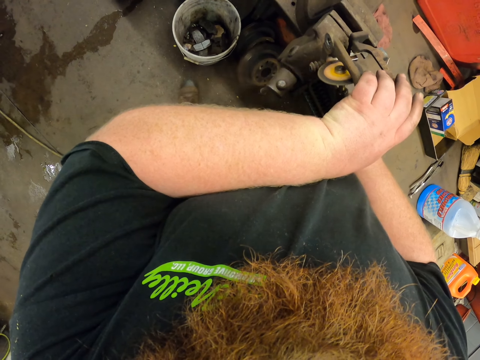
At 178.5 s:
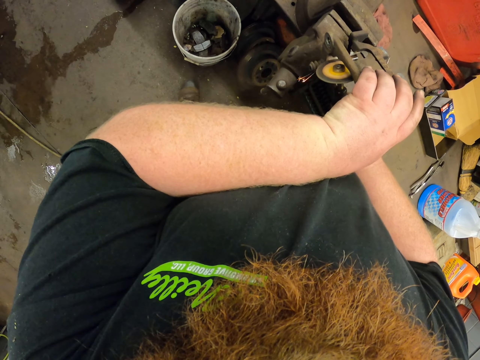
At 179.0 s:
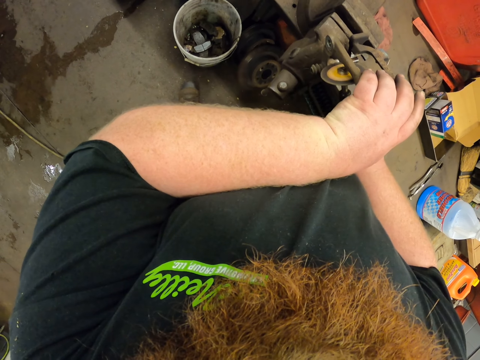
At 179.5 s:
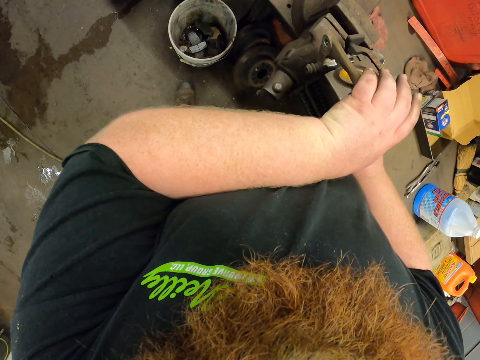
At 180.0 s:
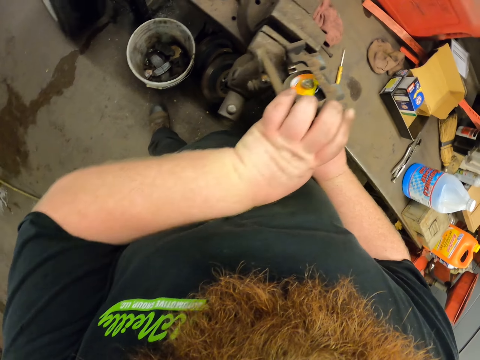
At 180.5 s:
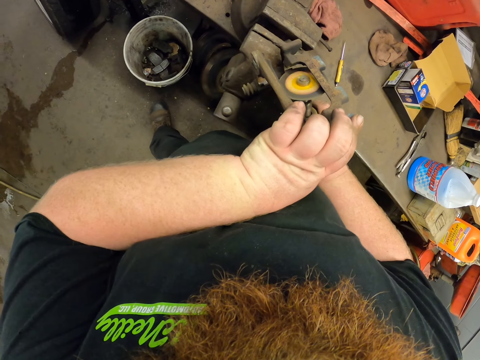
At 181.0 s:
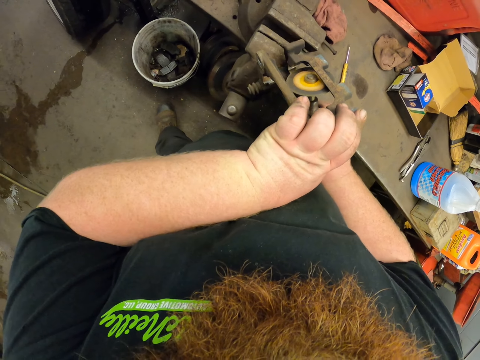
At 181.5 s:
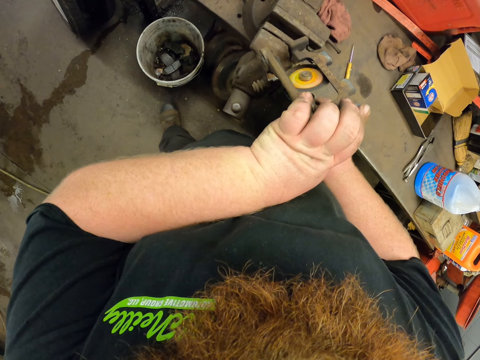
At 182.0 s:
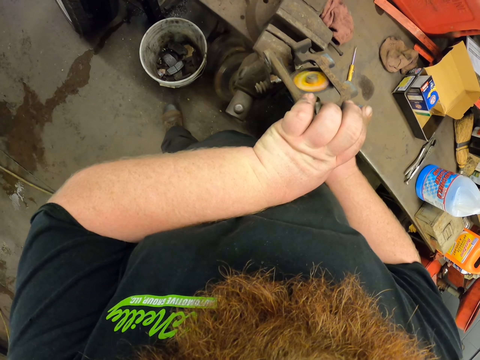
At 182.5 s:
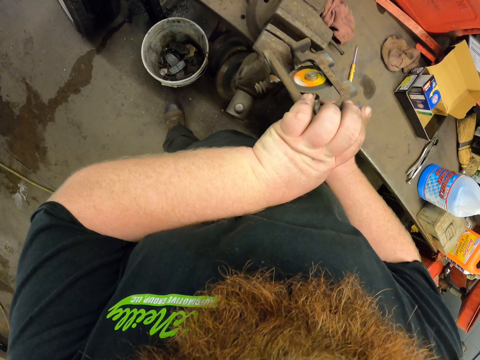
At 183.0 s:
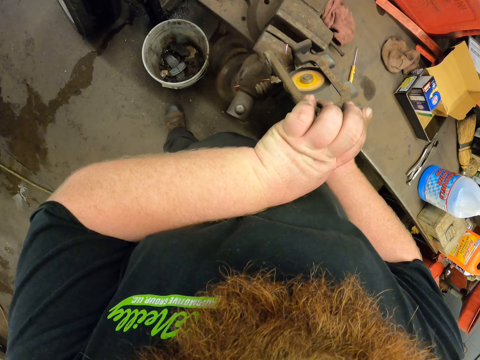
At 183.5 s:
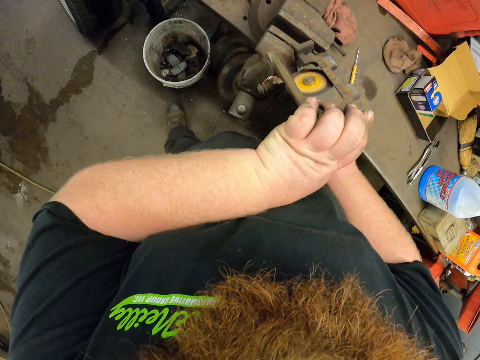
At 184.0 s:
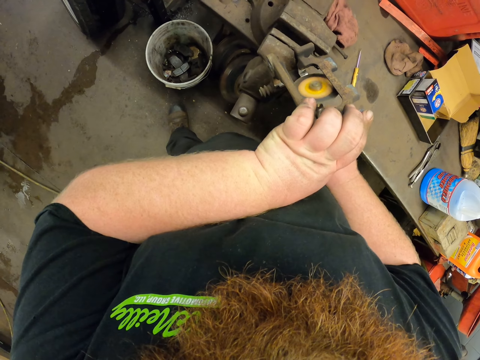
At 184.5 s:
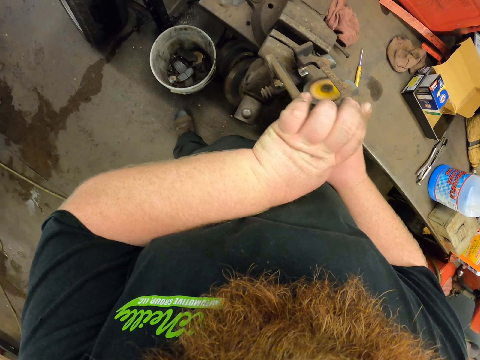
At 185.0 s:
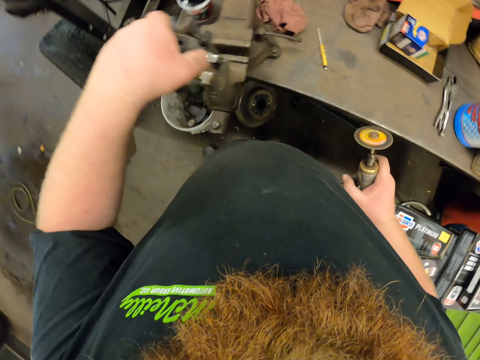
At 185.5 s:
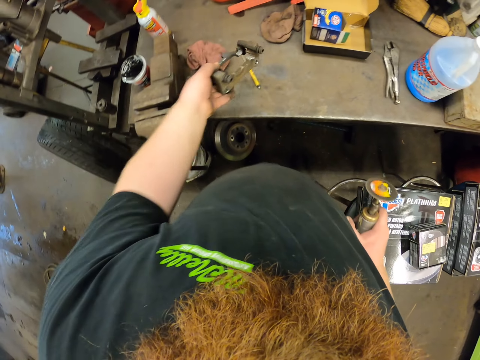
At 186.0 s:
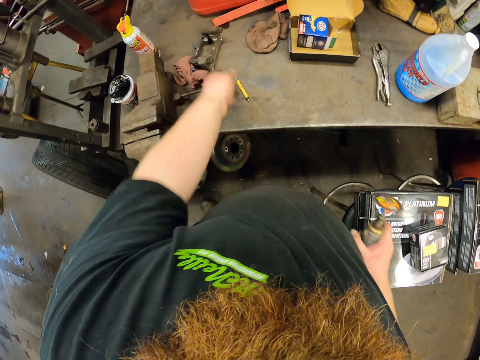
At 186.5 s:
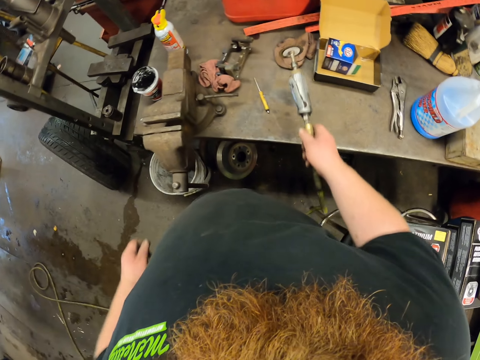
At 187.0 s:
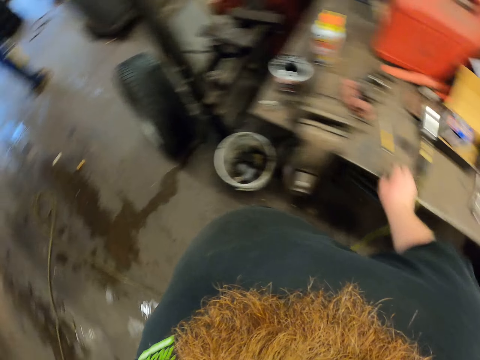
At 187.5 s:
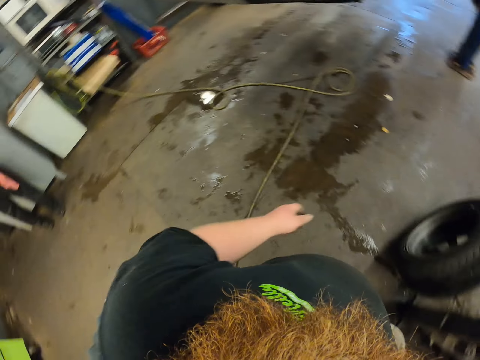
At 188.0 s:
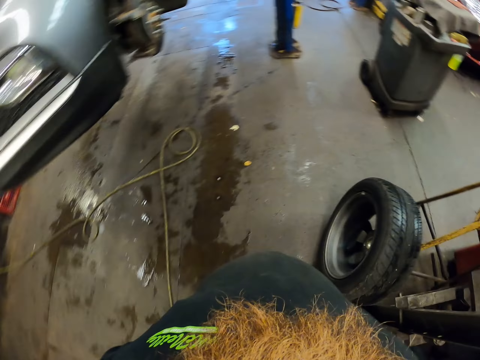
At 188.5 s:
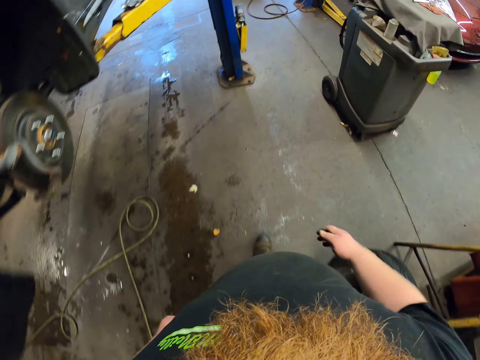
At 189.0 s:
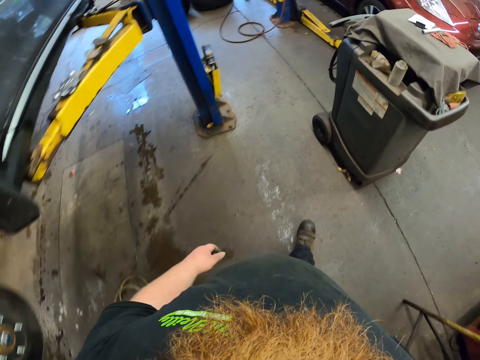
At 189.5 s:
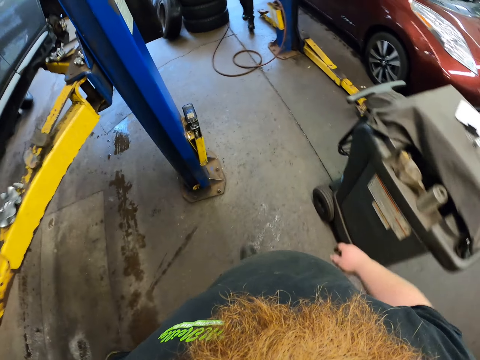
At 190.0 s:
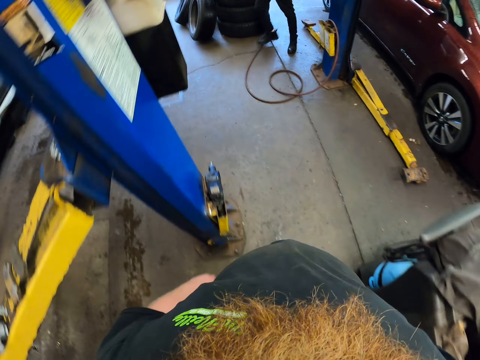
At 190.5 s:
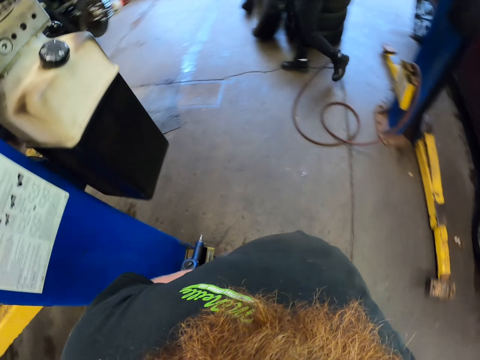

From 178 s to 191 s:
The camera wearer puts metal on the work table. They put the hose pipe cutting machine or grinder on the work table. They walk in the garage.

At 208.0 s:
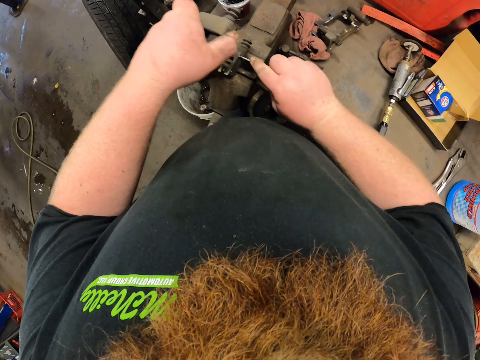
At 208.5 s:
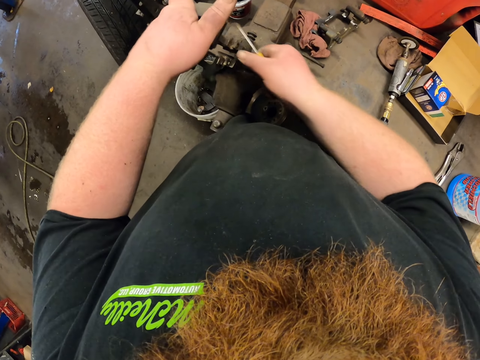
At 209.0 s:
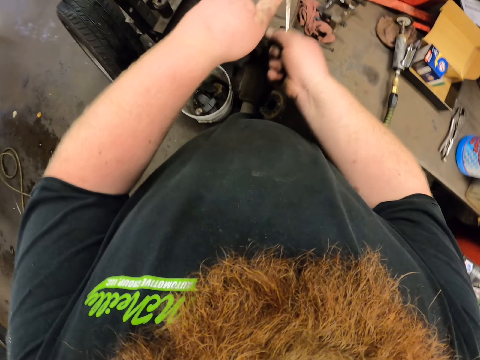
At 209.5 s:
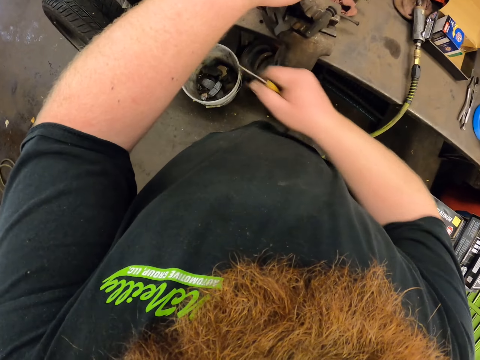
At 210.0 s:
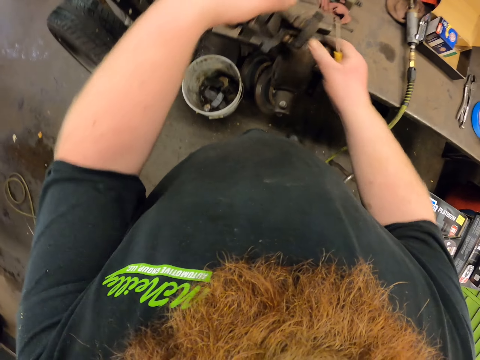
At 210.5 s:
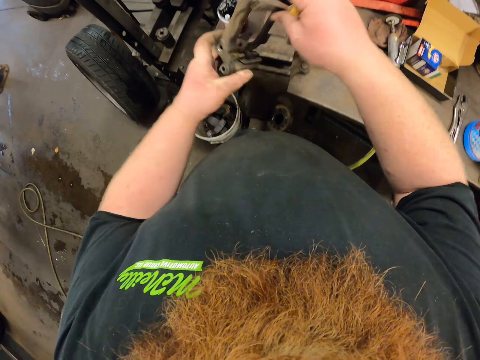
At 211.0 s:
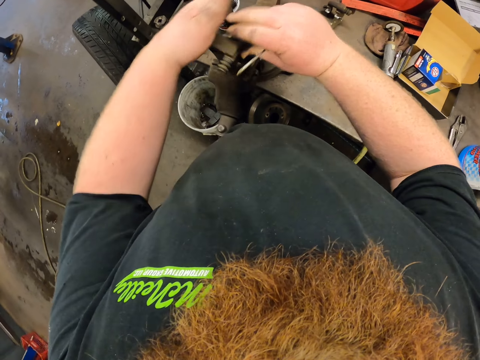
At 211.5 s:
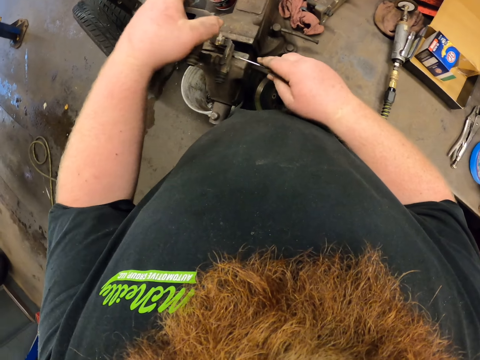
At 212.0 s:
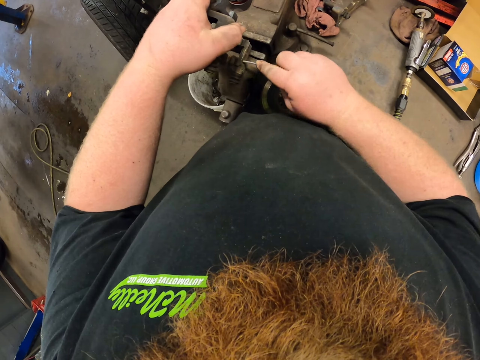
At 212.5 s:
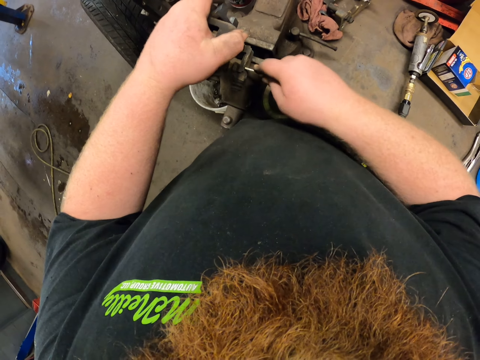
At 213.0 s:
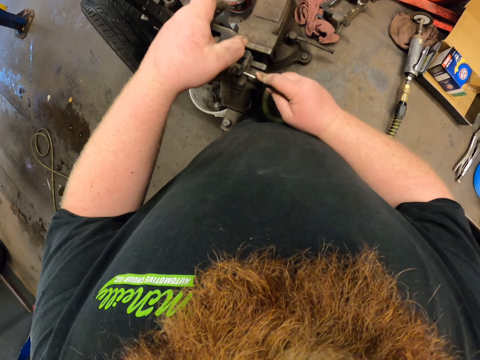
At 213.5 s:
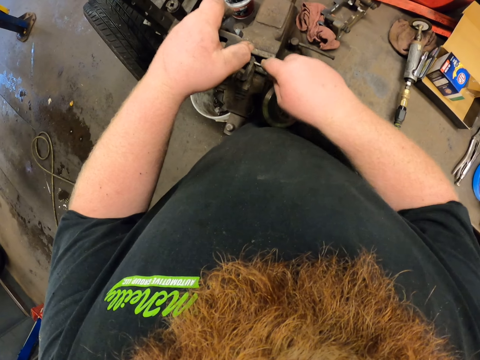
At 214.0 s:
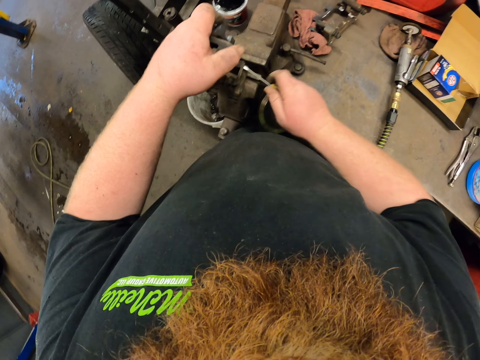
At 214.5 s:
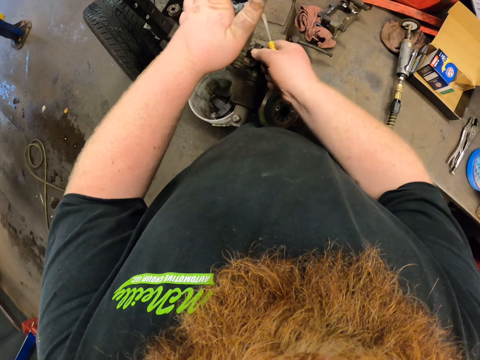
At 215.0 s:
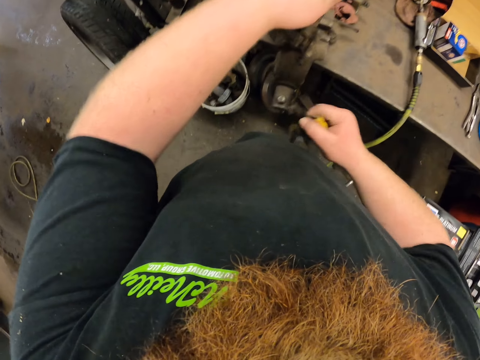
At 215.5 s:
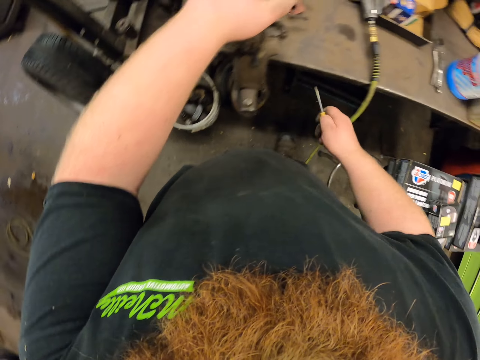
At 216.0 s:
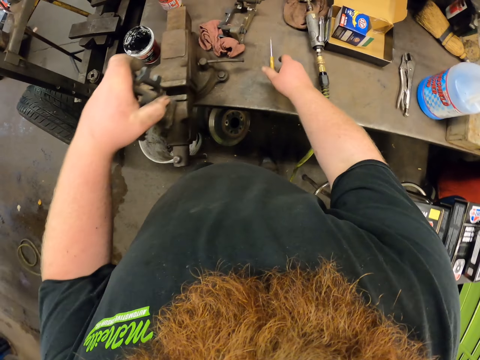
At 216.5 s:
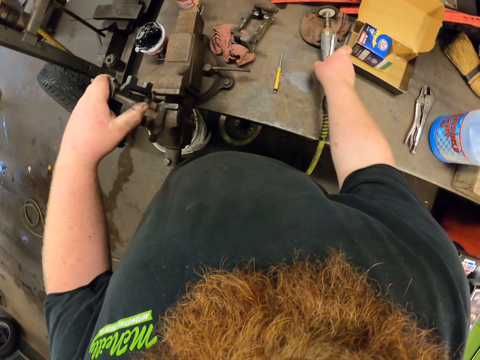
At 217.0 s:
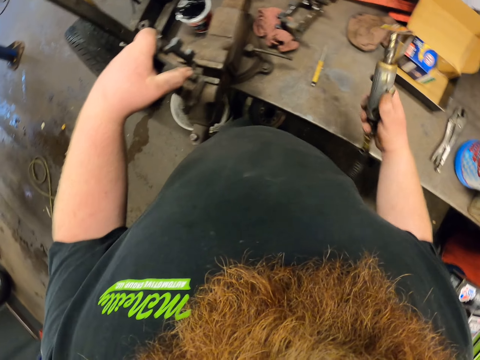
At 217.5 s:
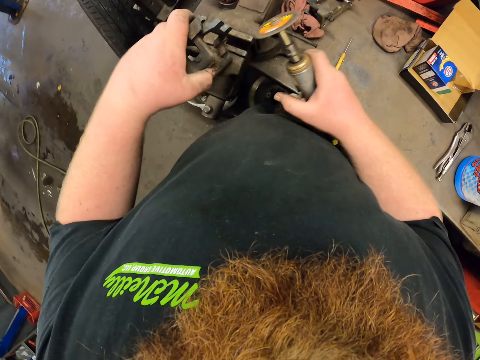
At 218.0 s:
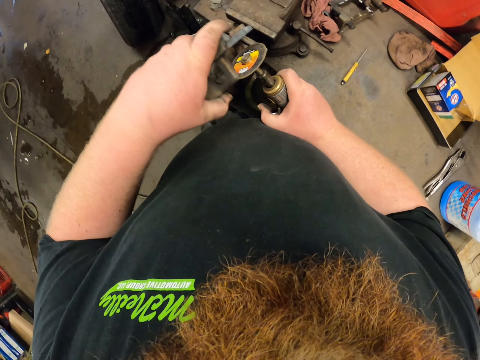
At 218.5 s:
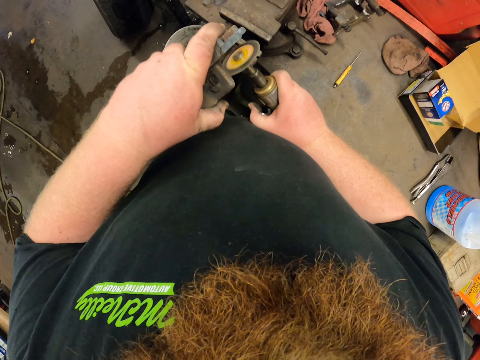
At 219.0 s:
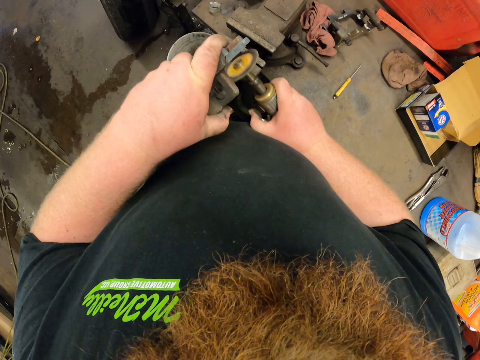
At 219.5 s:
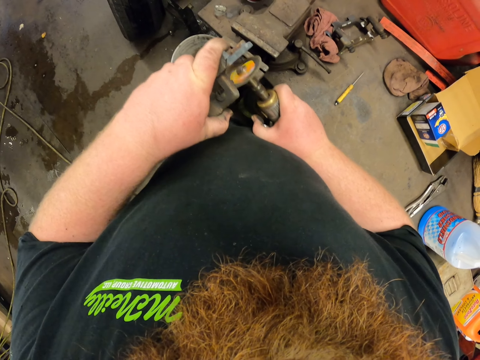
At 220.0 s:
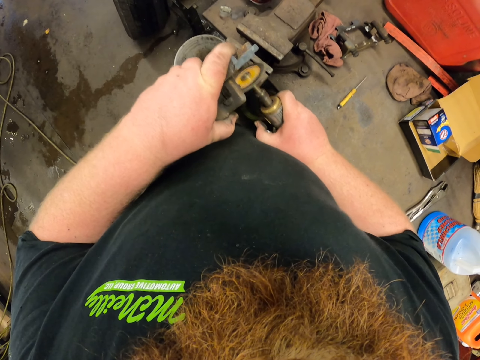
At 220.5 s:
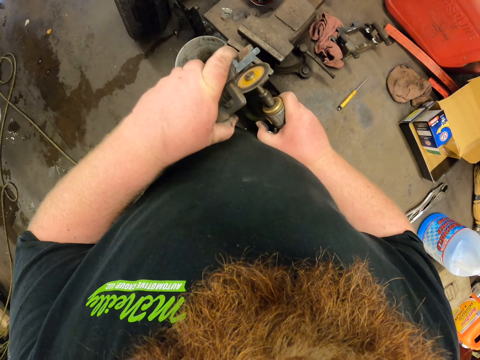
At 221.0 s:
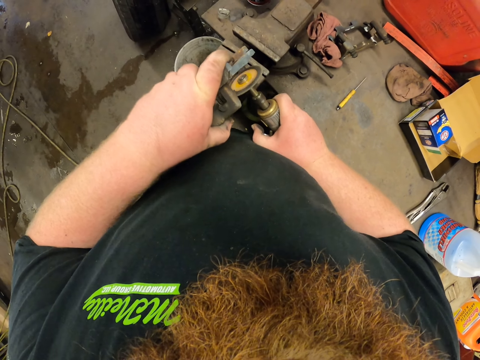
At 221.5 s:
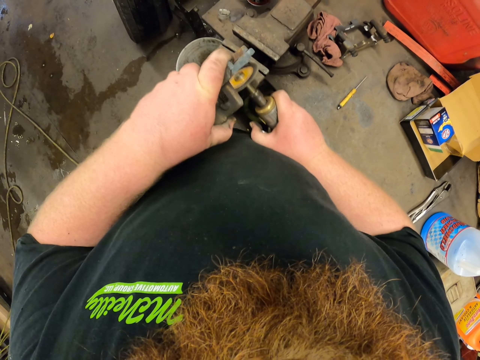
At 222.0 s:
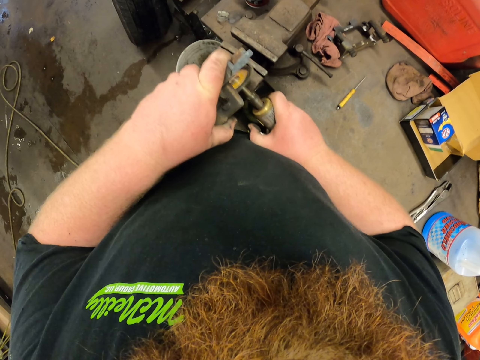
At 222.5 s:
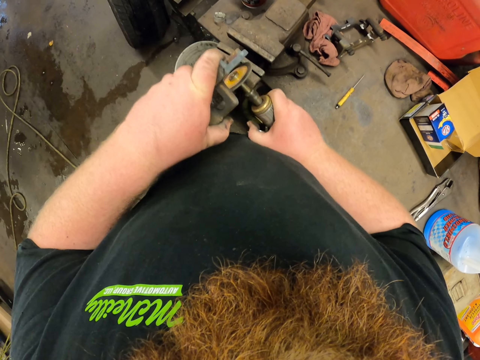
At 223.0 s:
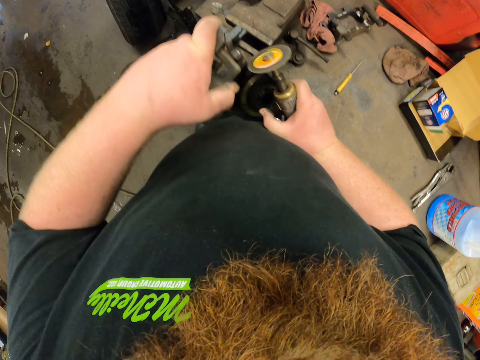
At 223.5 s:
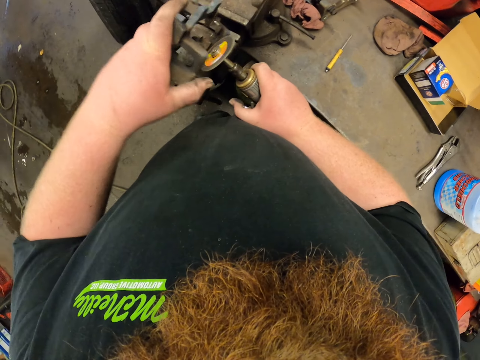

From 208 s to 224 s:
The camera wearer throws something in the bucket. They remove something from the metal. They throw nuts from something in the bucket. They put the screwdriver on the table. They pick the grinder or hose pipe cutting machine from the work table. They weld the metal with the grinder.
